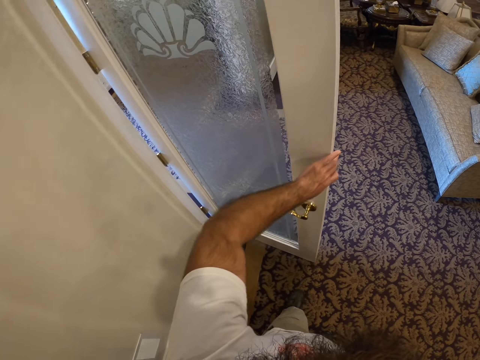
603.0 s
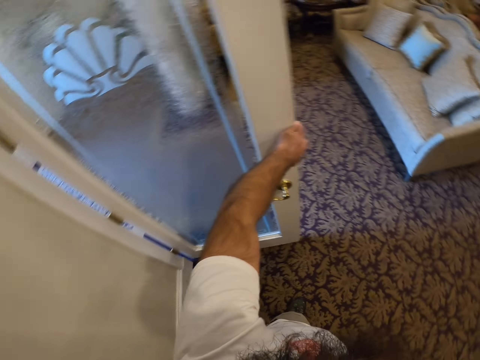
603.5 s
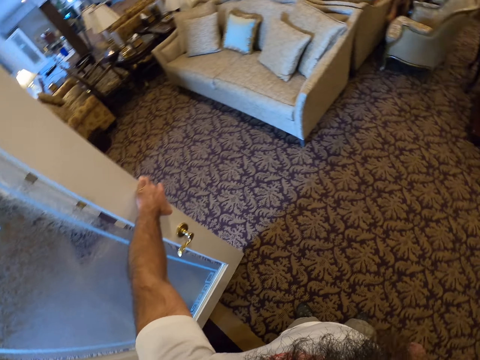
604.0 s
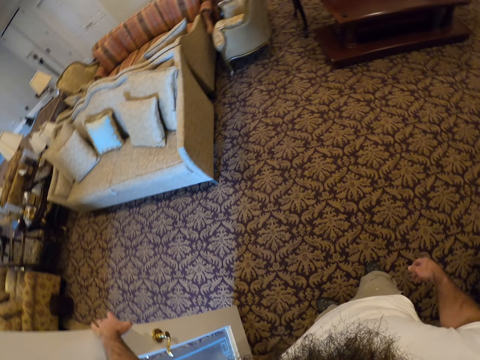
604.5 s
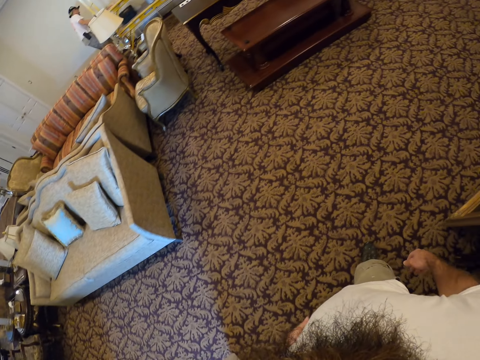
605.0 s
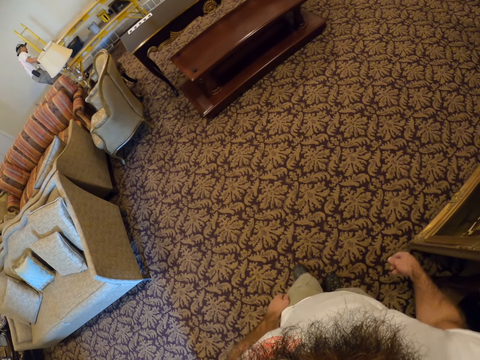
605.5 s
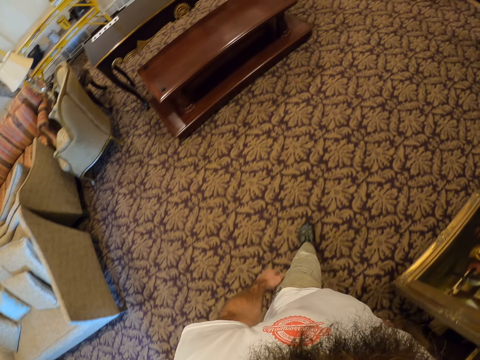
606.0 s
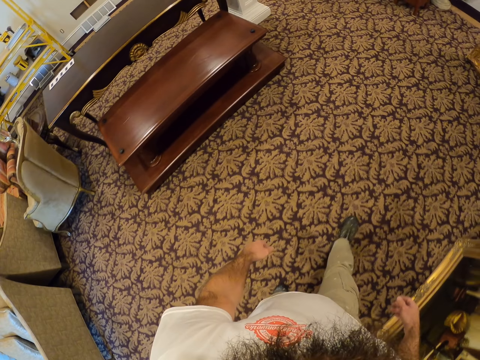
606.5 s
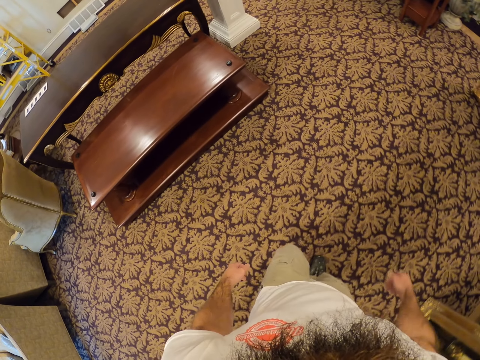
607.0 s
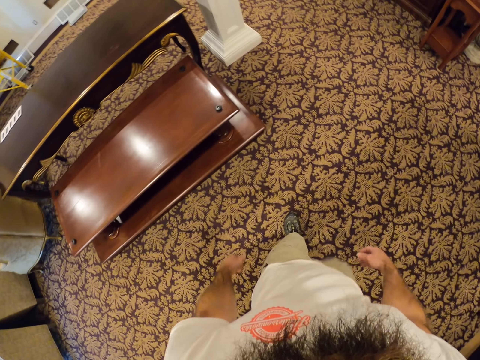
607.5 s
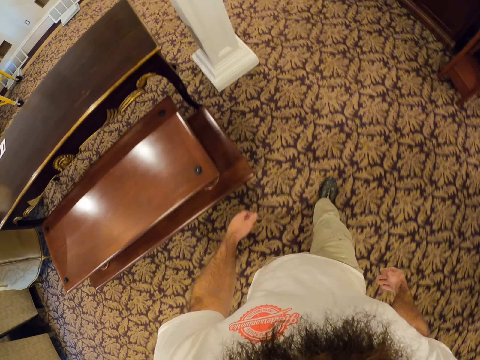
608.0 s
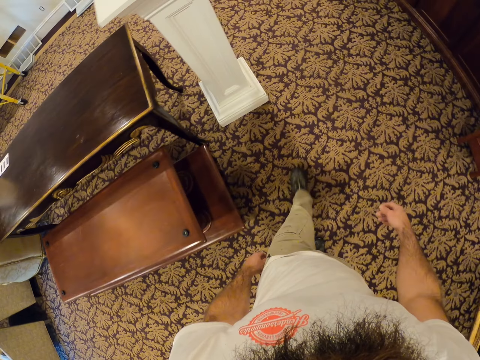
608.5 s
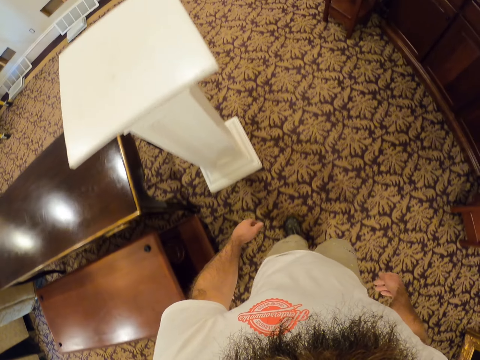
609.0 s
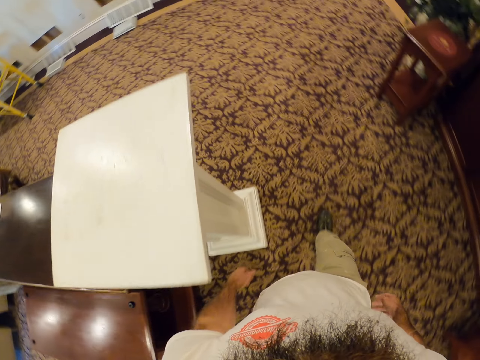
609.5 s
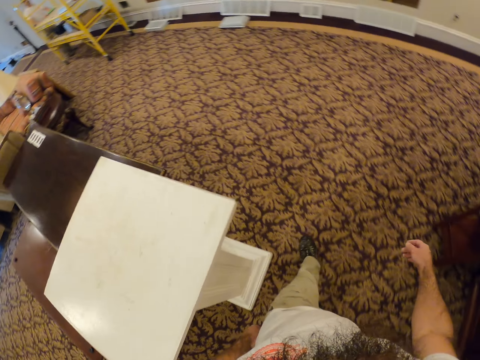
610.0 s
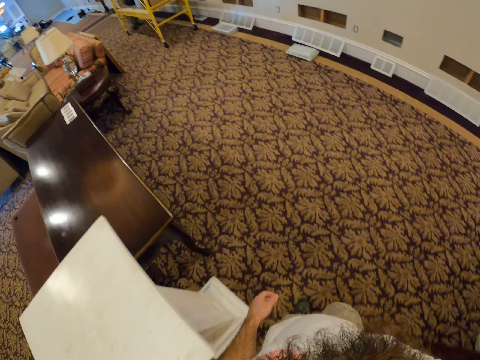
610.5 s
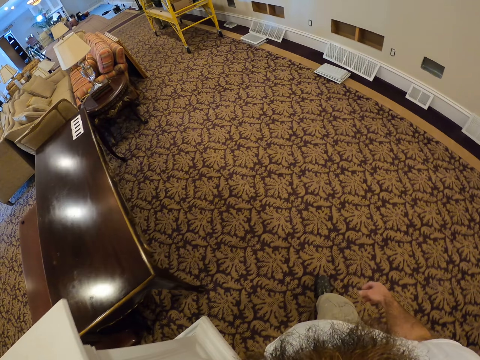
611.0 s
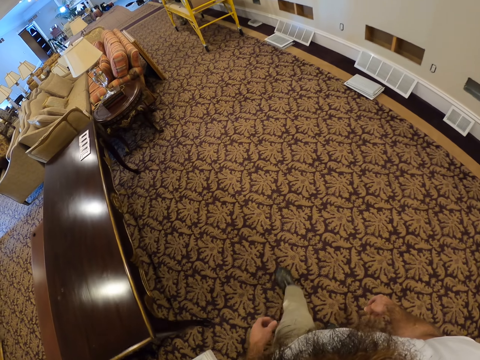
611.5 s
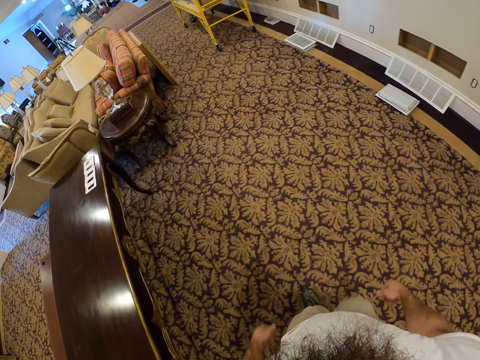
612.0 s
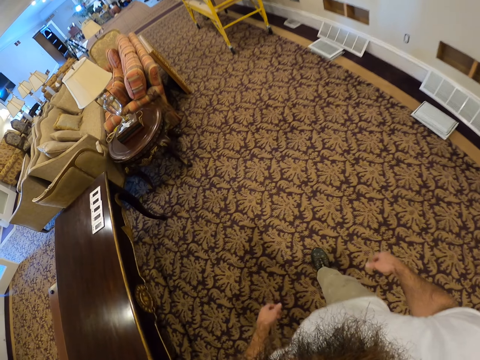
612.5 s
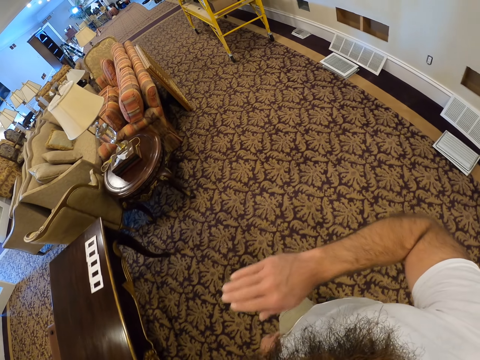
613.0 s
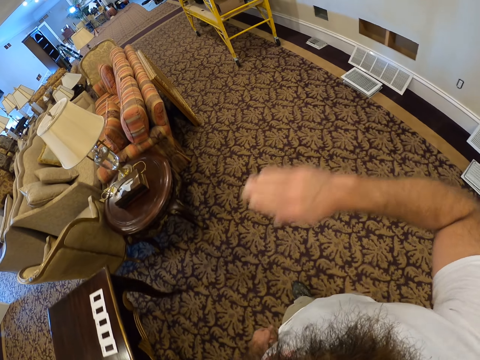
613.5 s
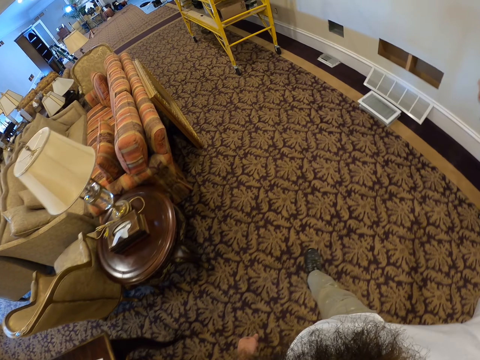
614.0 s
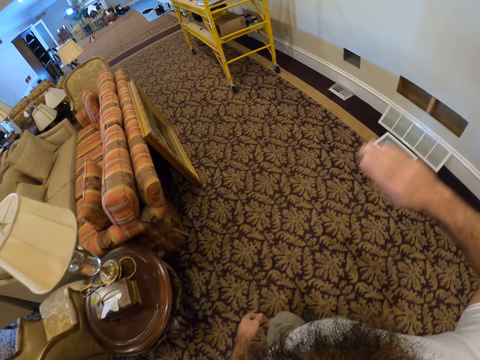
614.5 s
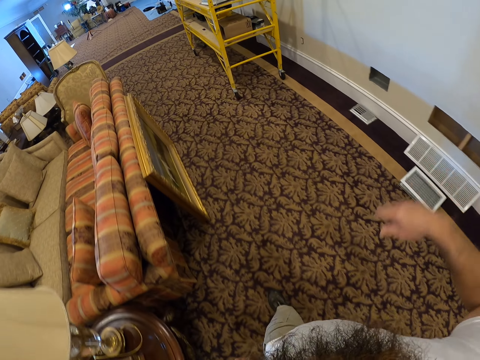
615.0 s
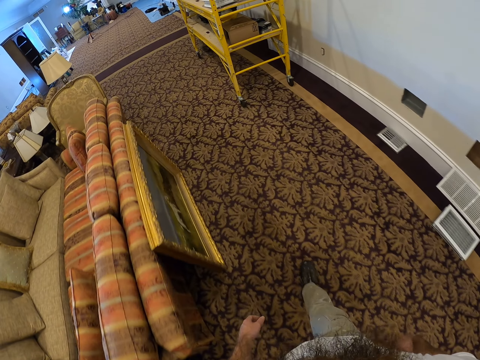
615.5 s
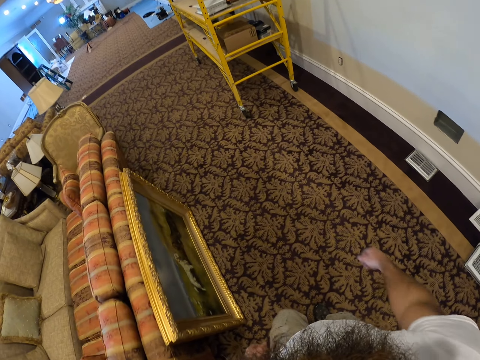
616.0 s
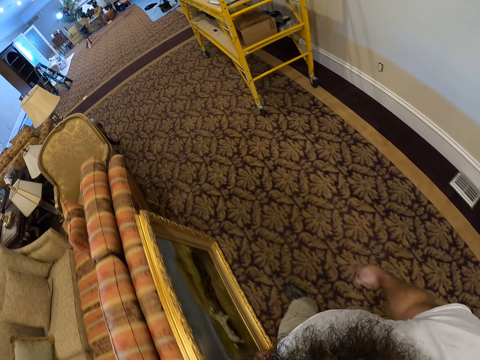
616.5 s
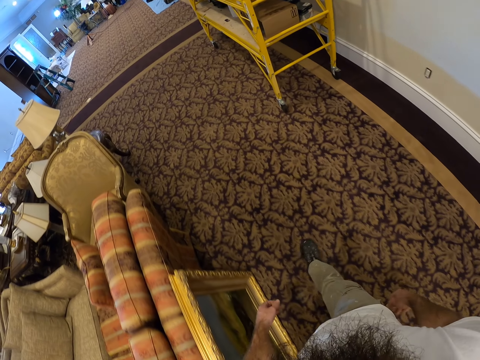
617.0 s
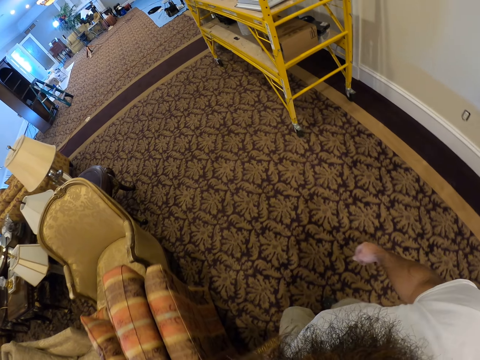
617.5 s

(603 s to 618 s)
The camera wearer walks towards a living room. They interact with a man.

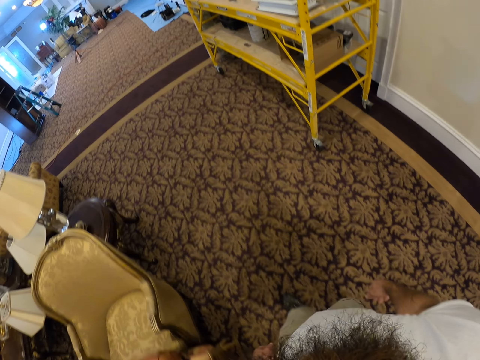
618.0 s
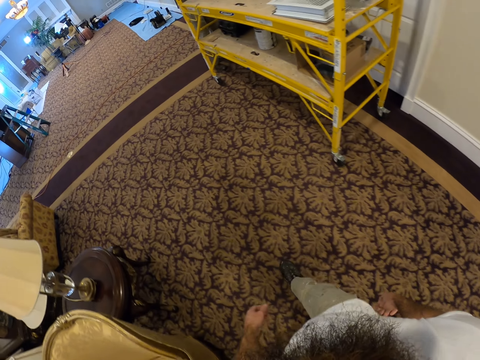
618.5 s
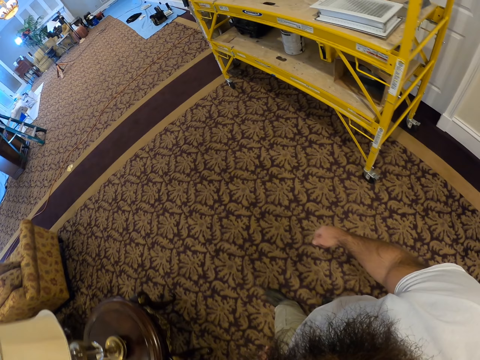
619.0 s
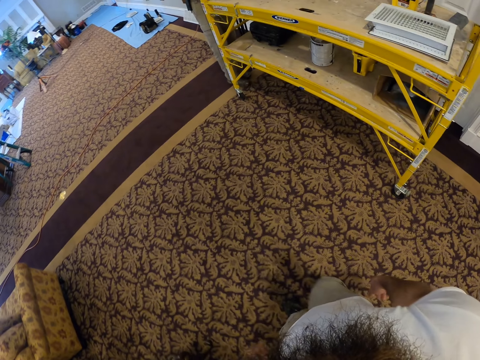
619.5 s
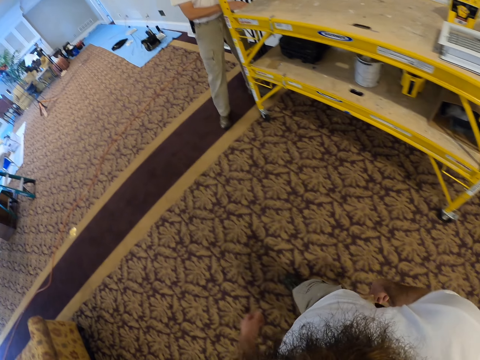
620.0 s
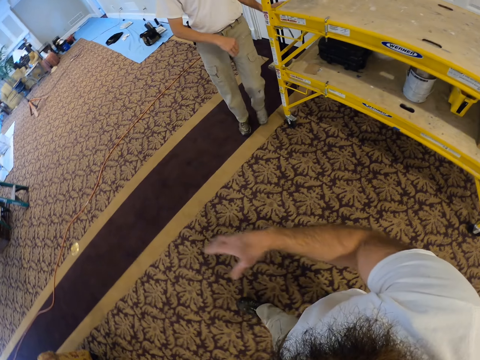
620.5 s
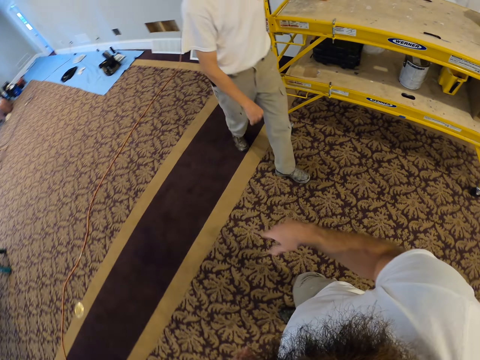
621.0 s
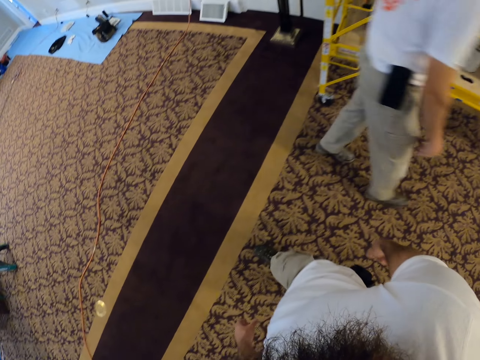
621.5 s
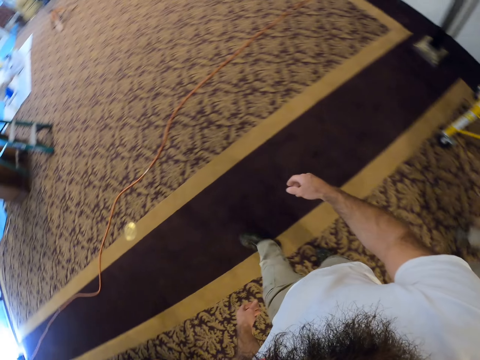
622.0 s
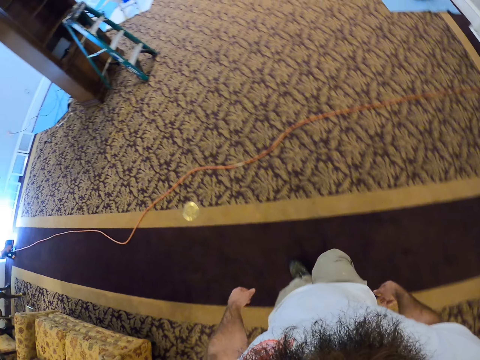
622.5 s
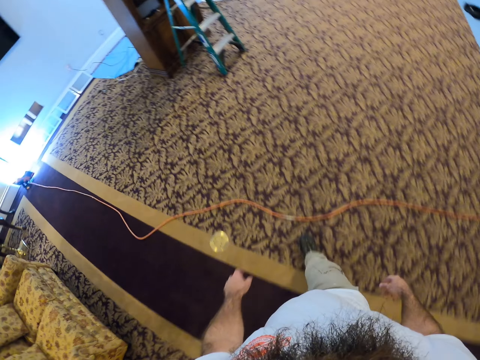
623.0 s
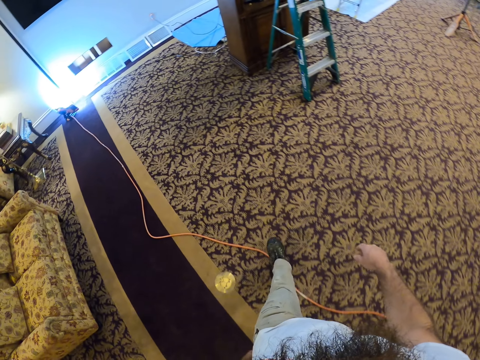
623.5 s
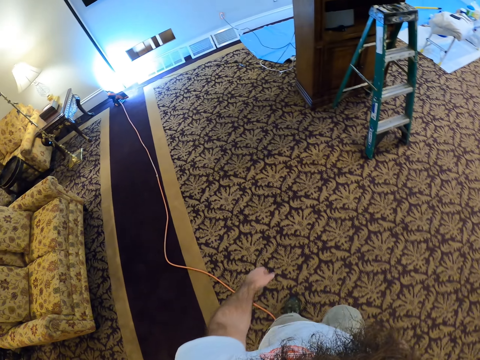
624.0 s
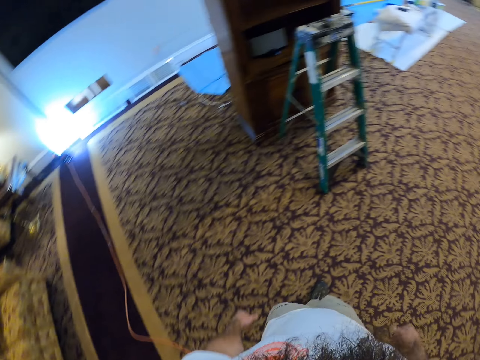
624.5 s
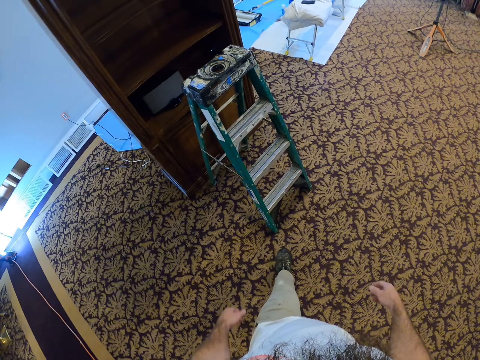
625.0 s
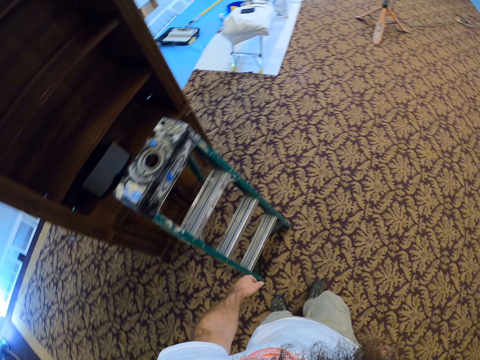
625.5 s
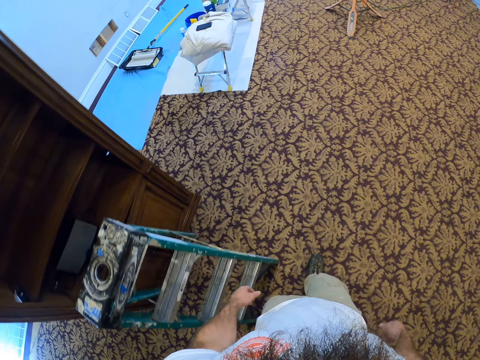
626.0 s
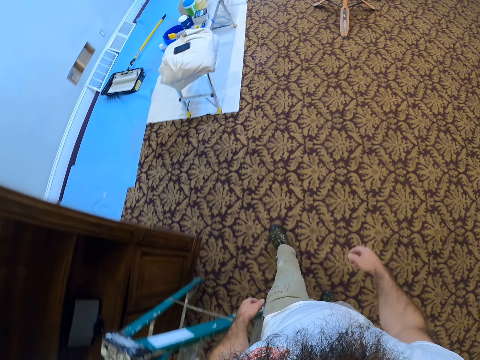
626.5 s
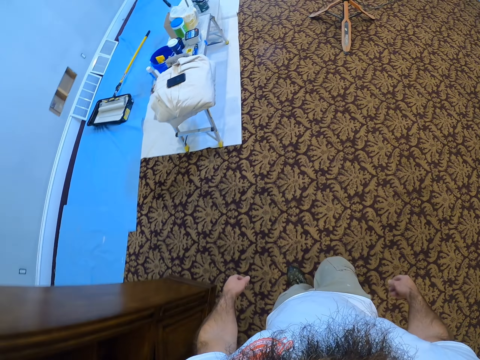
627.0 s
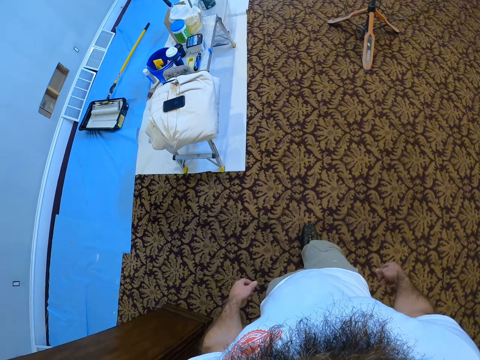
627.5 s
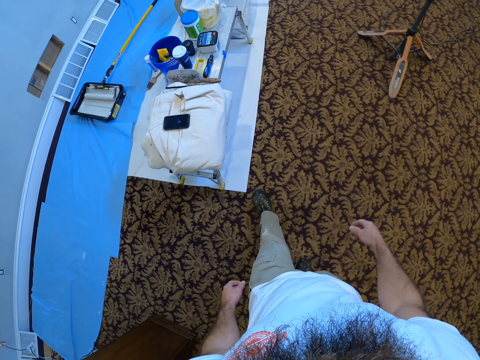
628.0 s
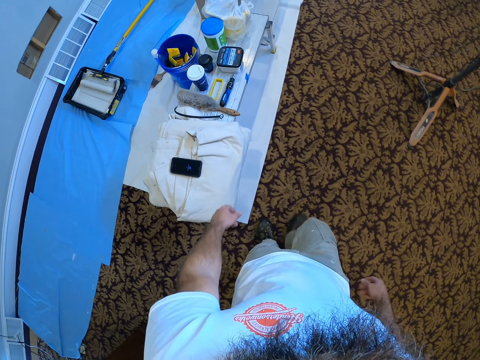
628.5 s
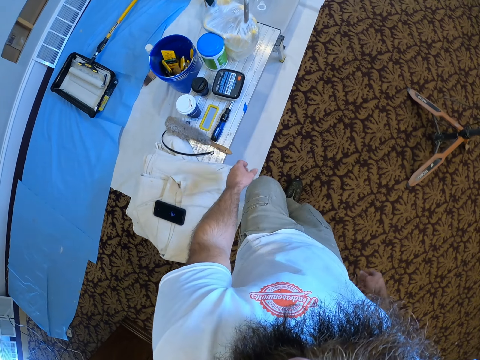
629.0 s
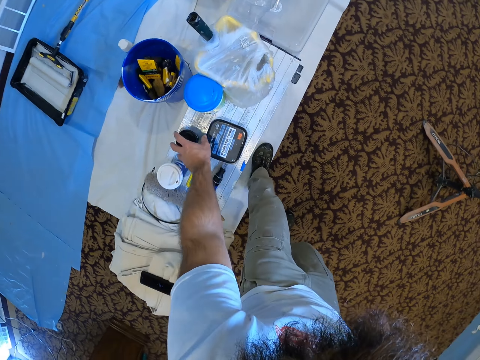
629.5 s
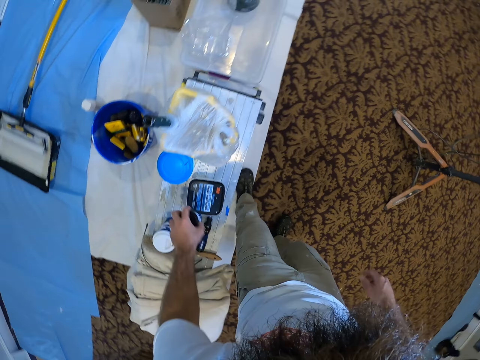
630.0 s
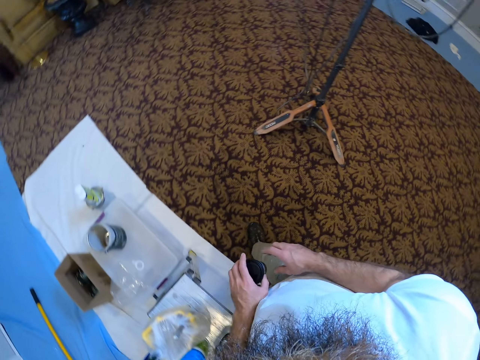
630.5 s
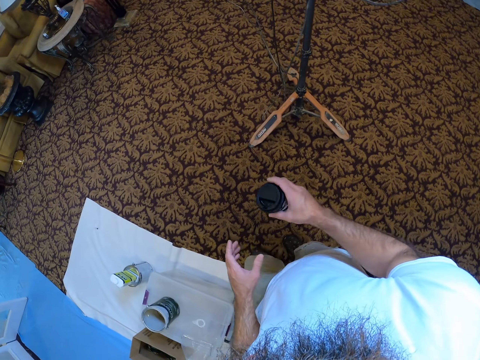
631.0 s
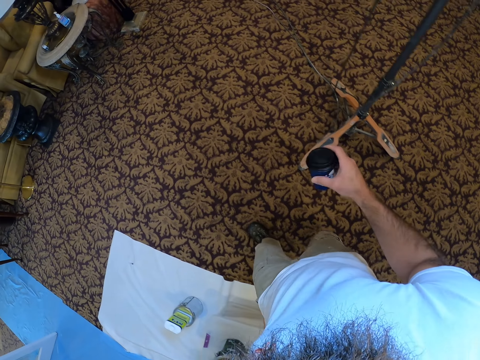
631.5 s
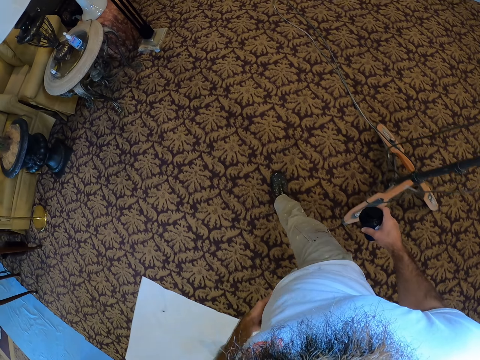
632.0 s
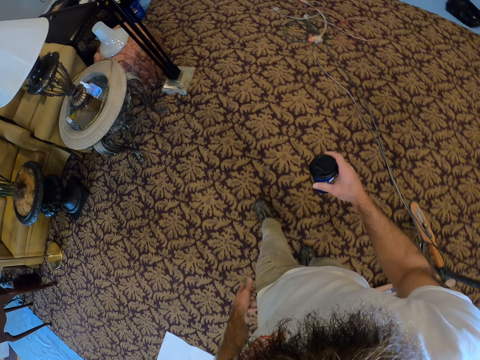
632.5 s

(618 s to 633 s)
The camera wearer picks up a black cup from a table with his left hand. He passes the black cup in his left hand to his right hand. He shakes the black cup in his right hand. He walks towards the bin.
